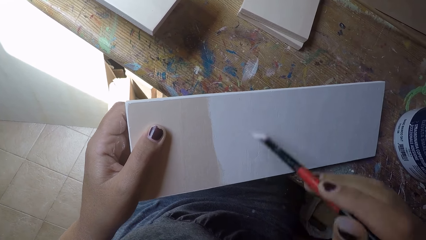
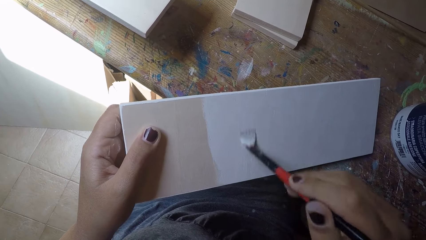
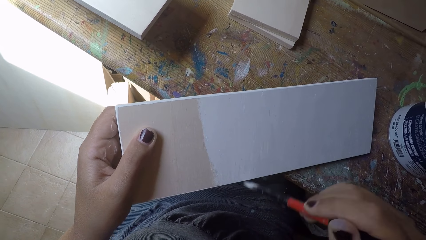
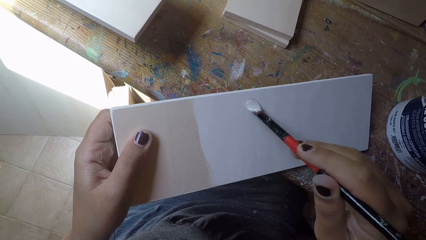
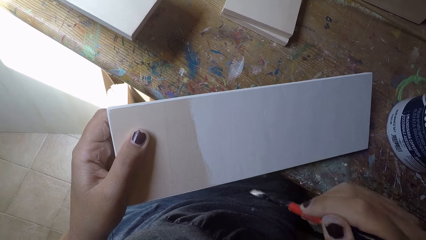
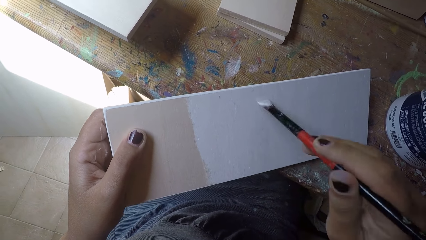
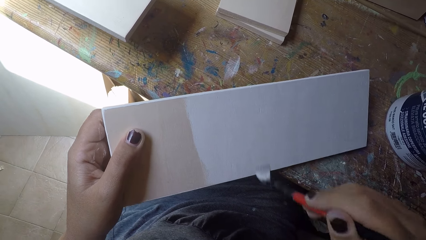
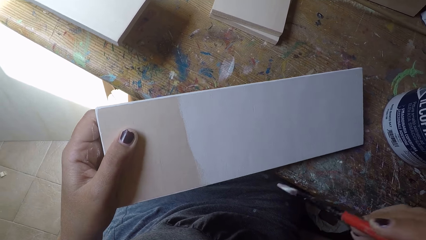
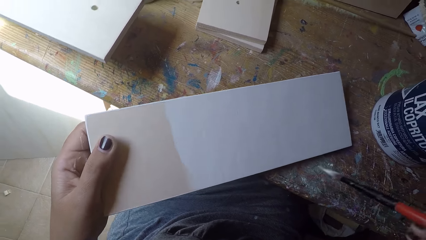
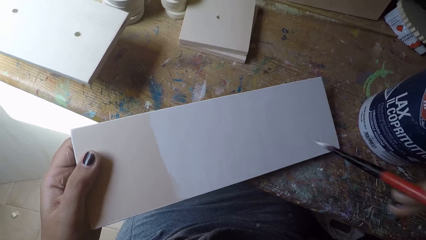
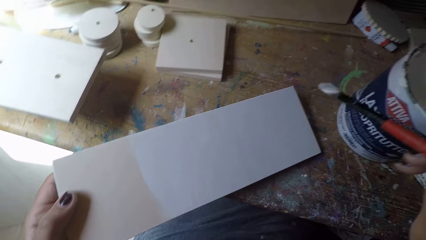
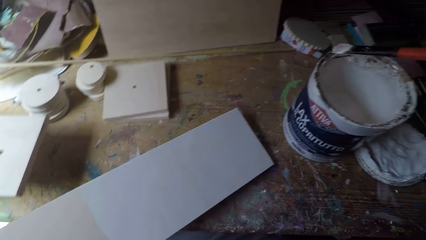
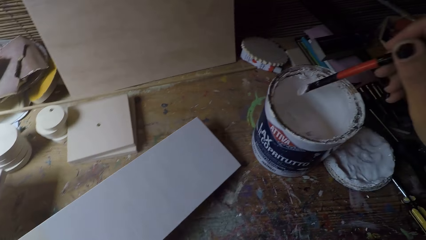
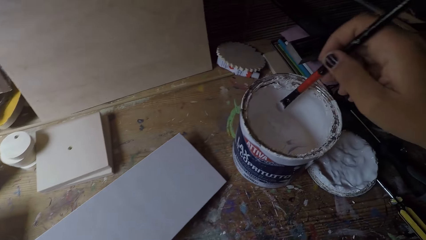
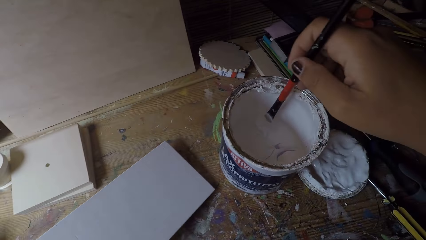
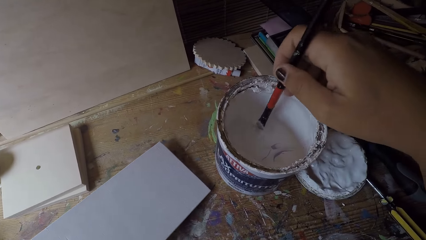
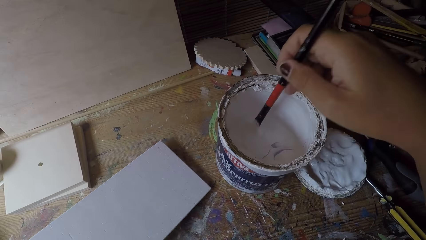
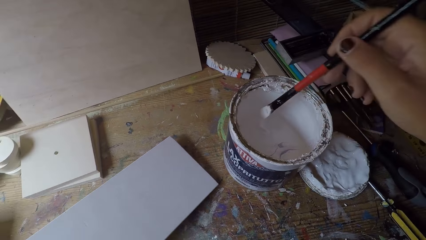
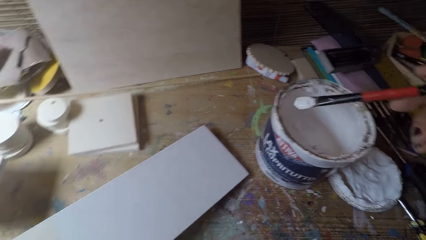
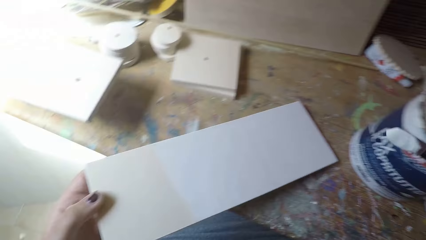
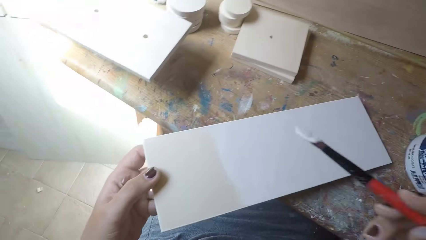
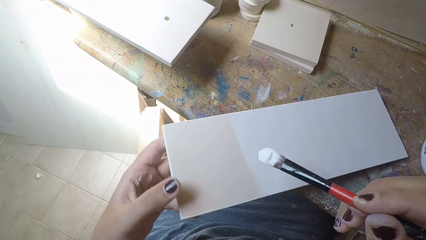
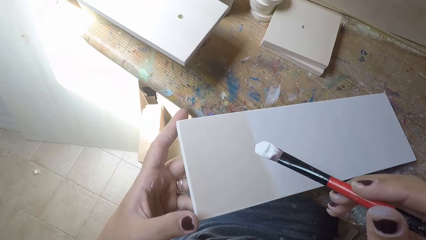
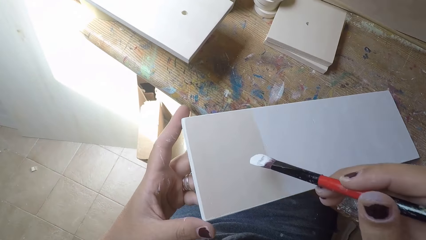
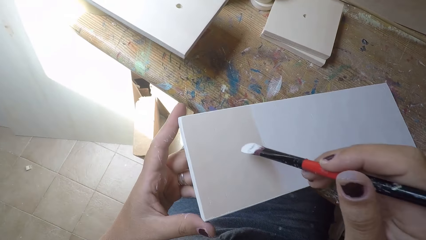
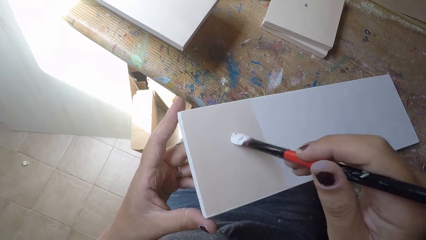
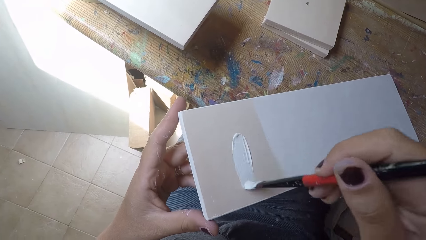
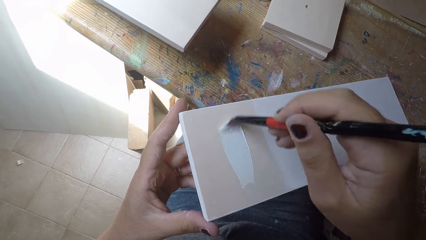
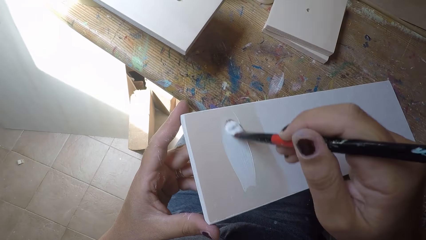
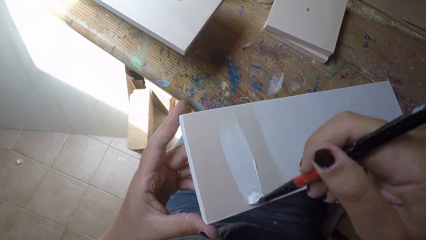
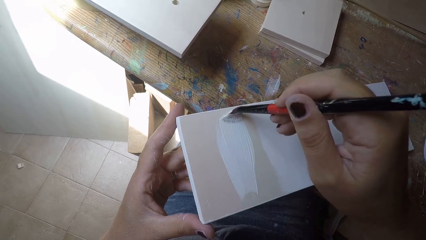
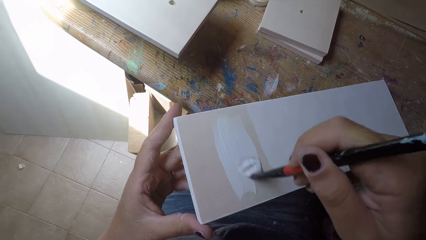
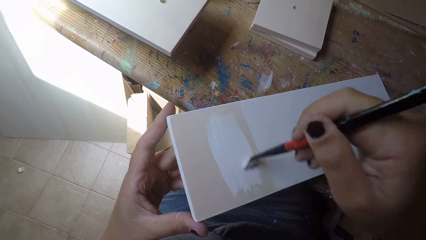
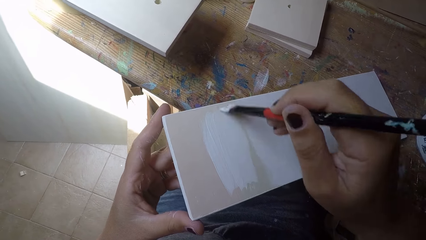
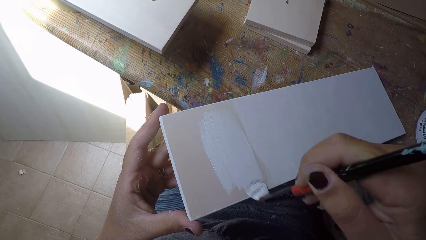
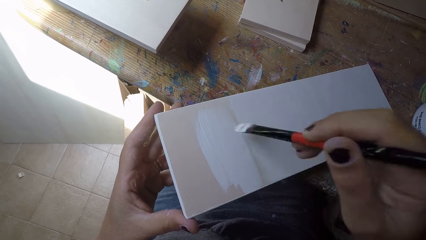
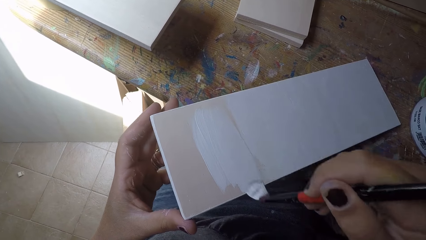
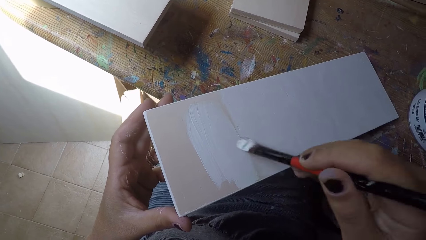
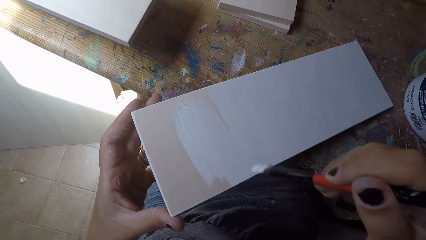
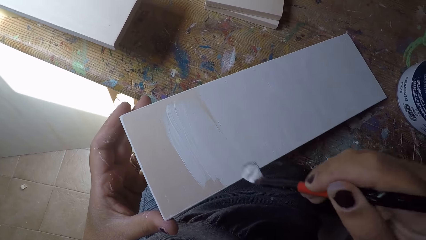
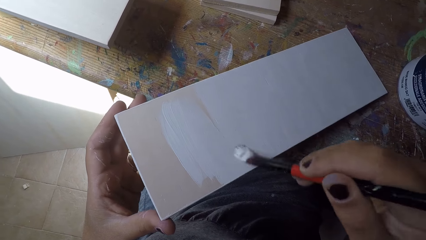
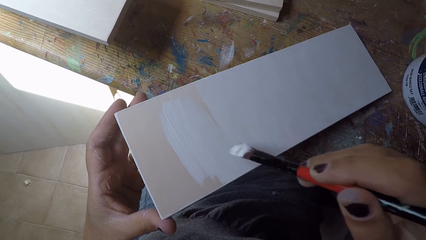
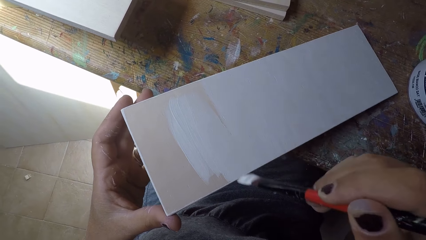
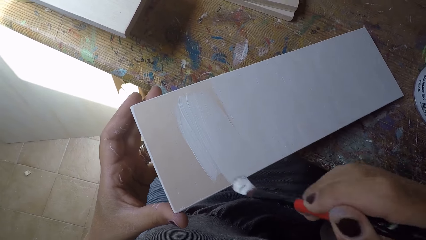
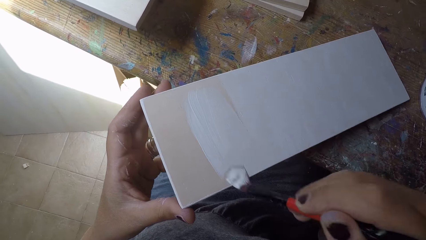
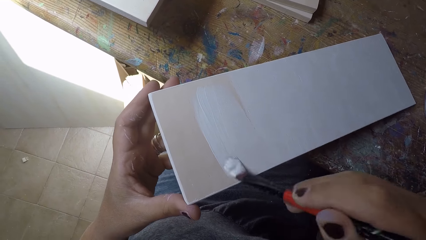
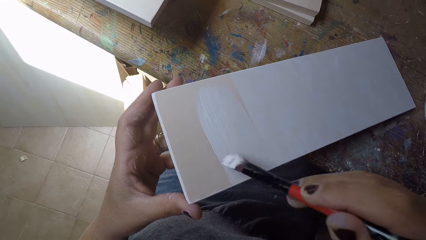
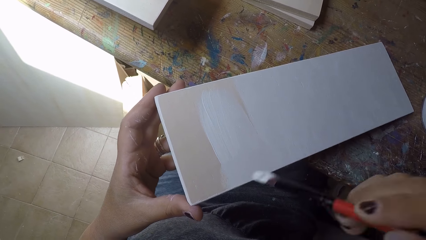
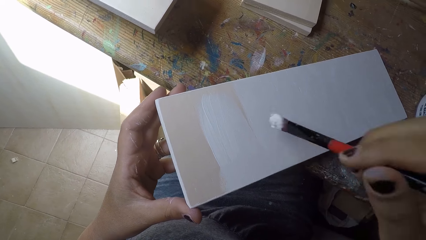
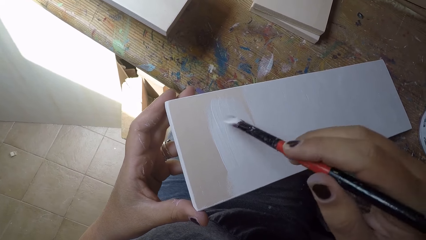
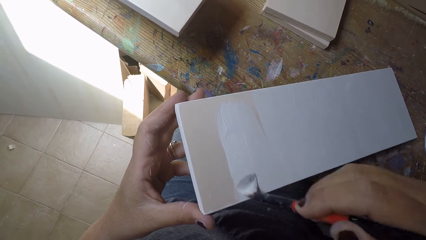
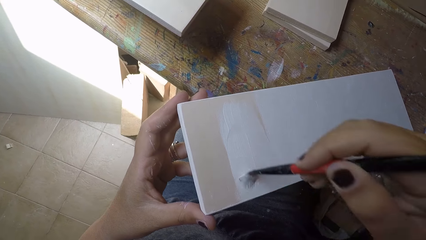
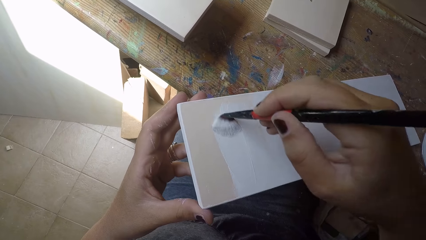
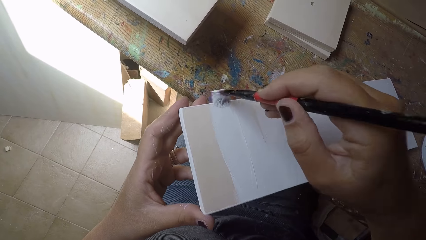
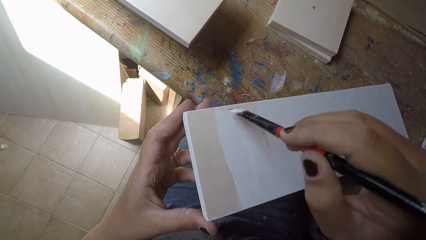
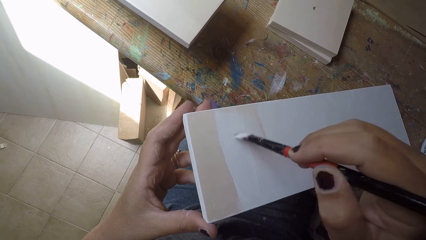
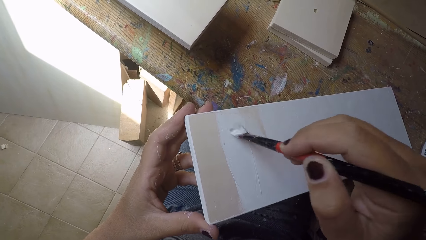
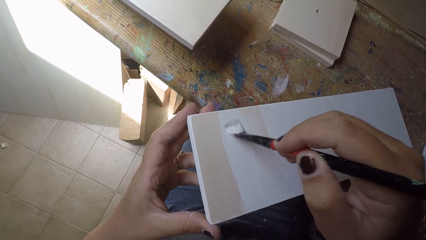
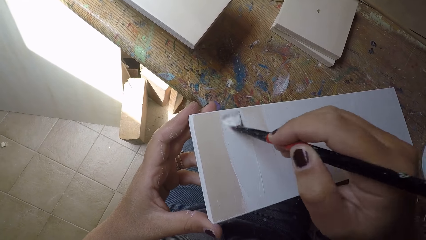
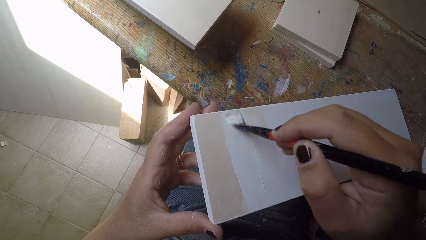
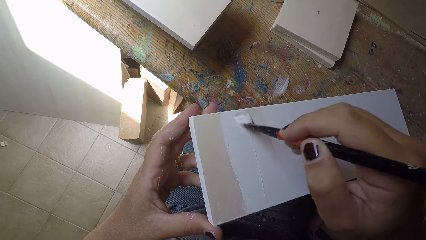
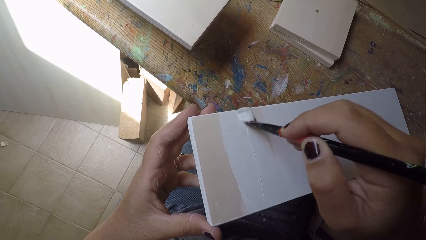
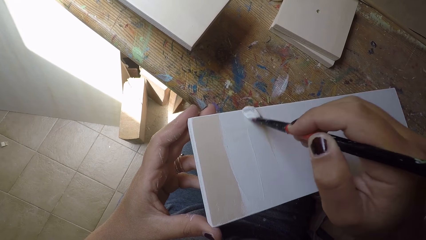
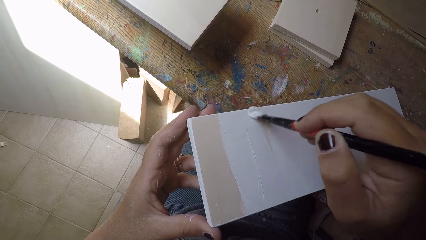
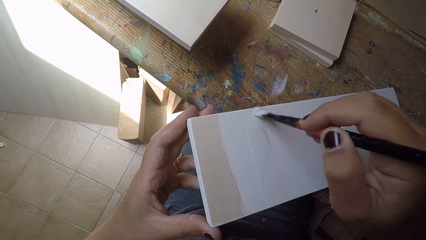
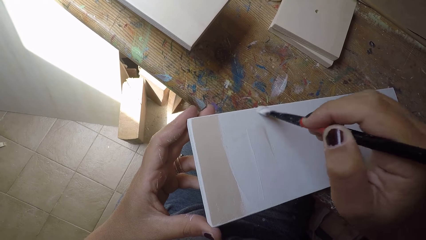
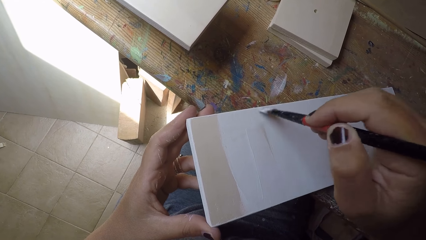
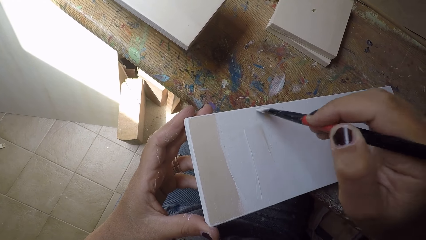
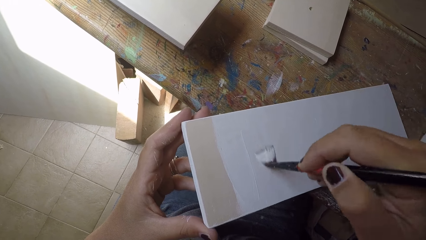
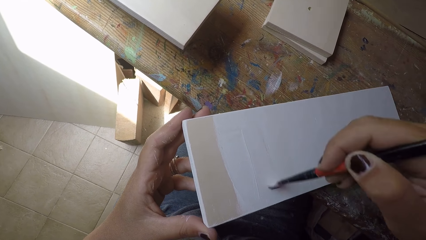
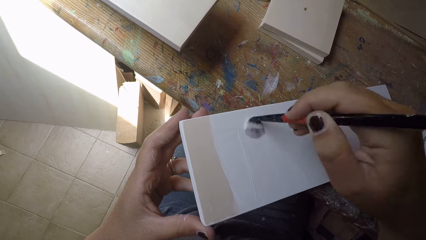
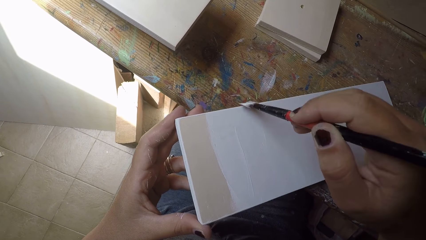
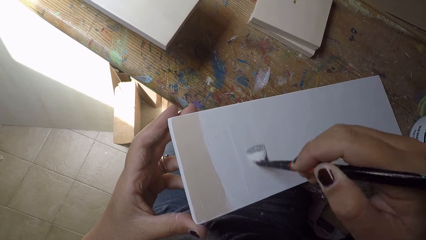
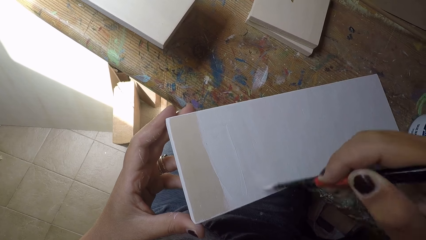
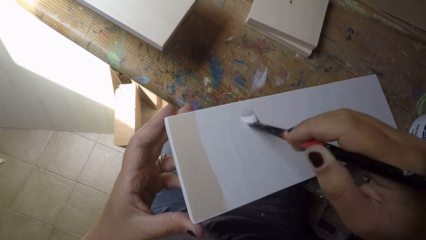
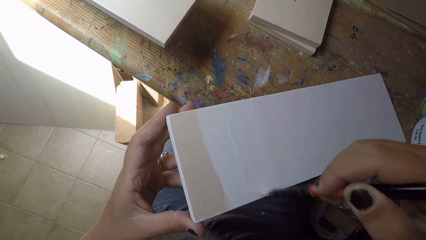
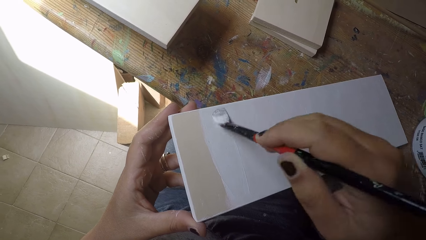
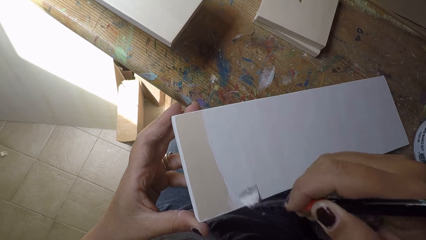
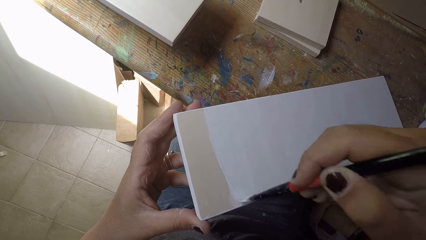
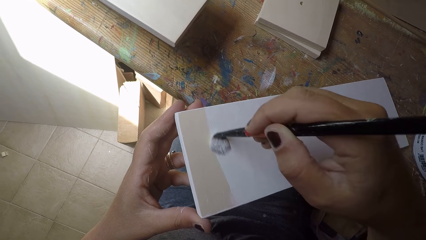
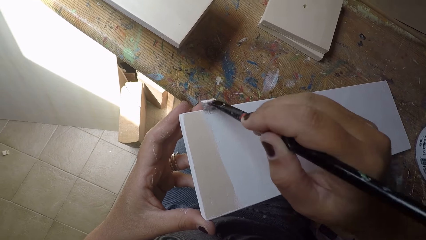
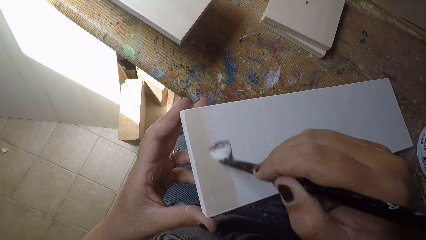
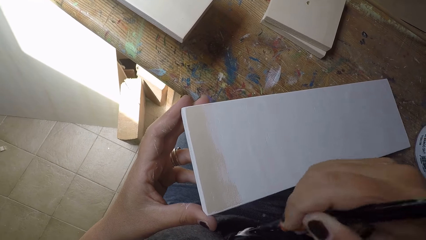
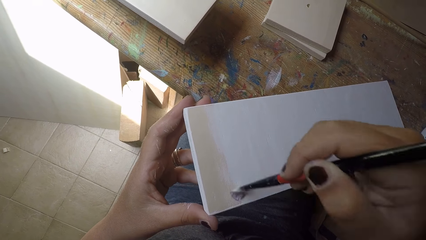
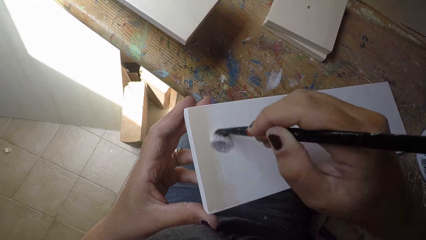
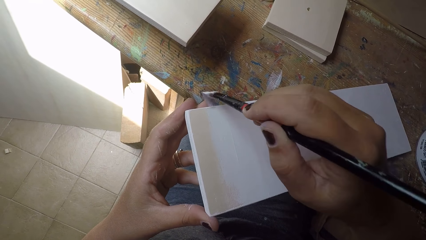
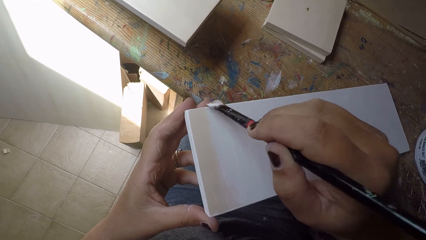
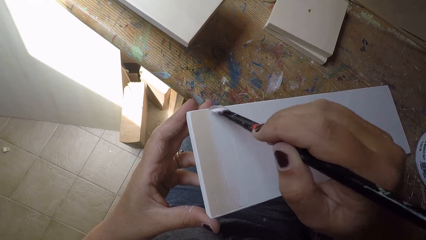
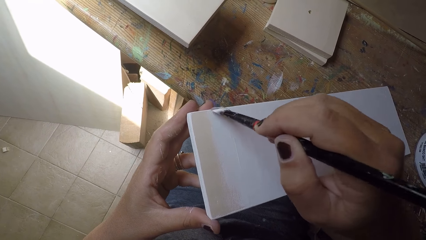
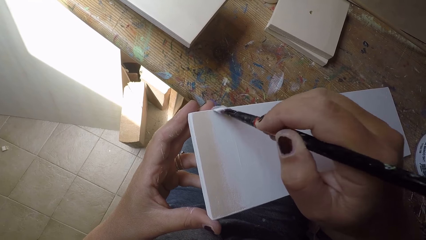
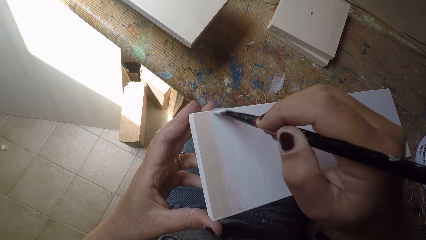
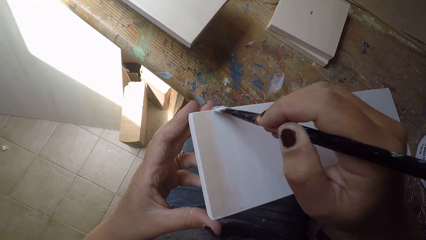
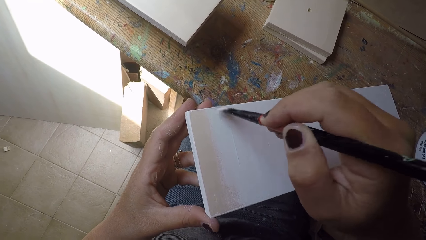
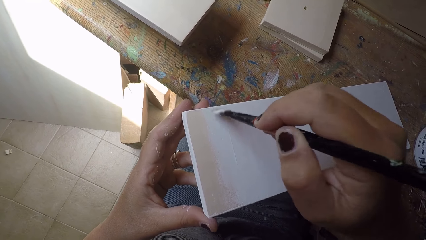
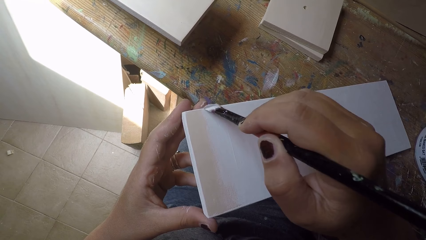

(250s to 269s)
The camera wearer scoops out paint from the container with the paintbrush. They paint the other wood with the paintbrush.
